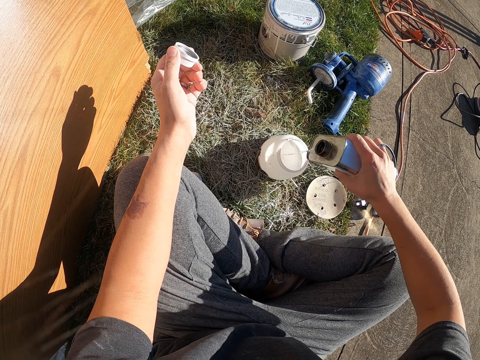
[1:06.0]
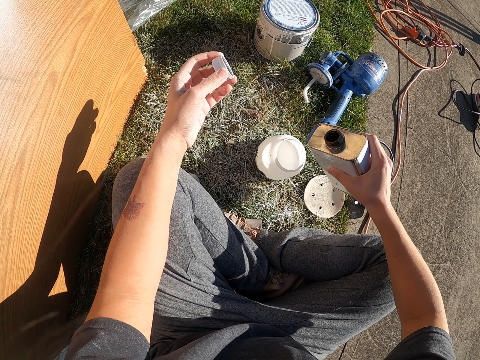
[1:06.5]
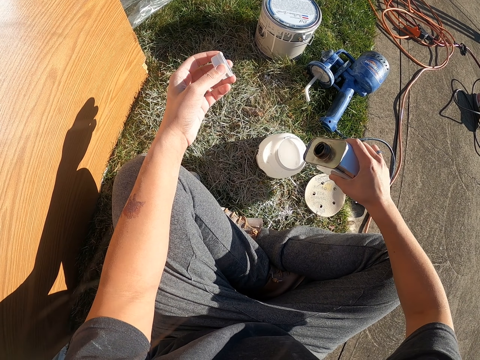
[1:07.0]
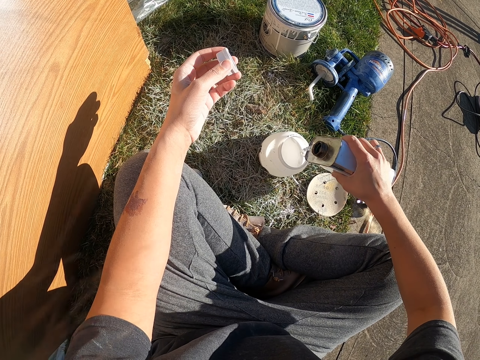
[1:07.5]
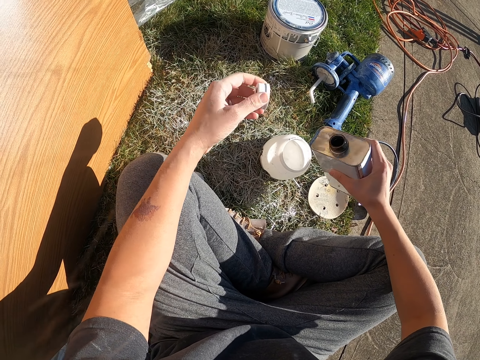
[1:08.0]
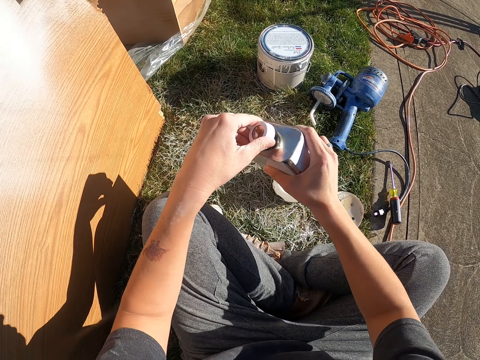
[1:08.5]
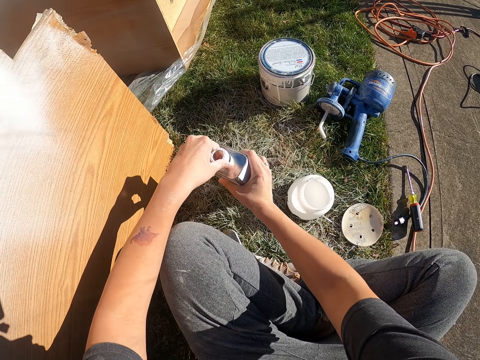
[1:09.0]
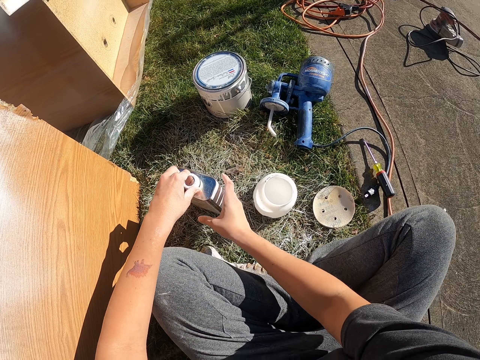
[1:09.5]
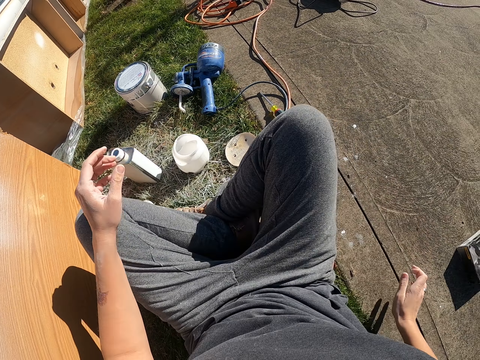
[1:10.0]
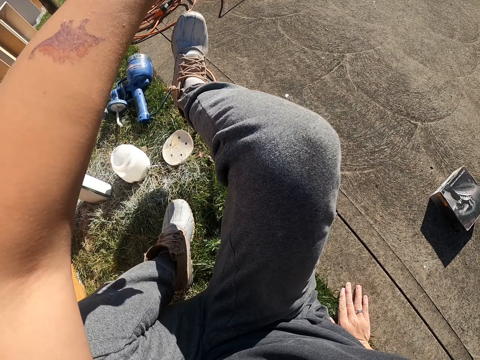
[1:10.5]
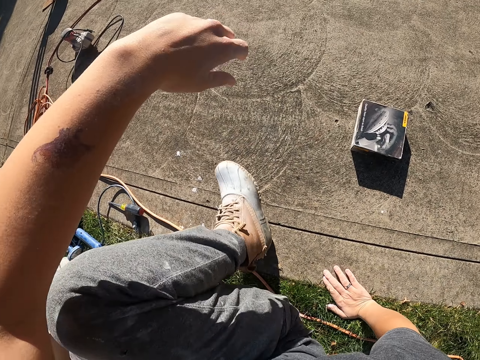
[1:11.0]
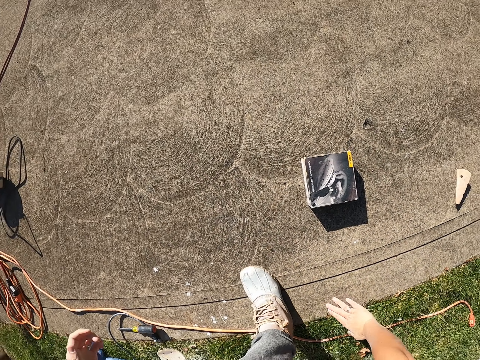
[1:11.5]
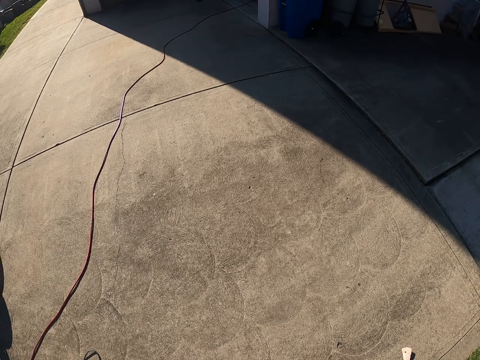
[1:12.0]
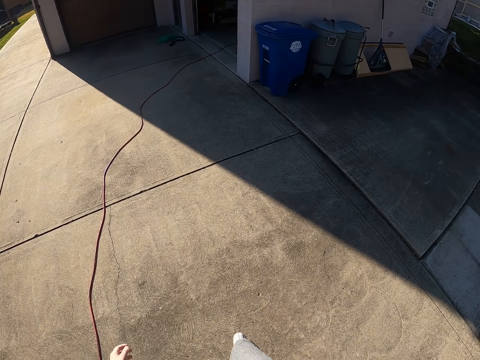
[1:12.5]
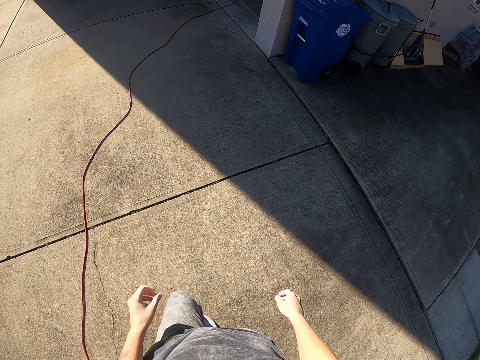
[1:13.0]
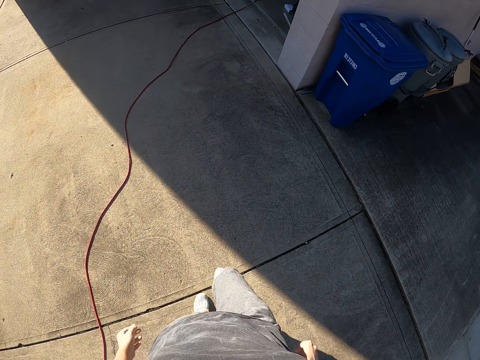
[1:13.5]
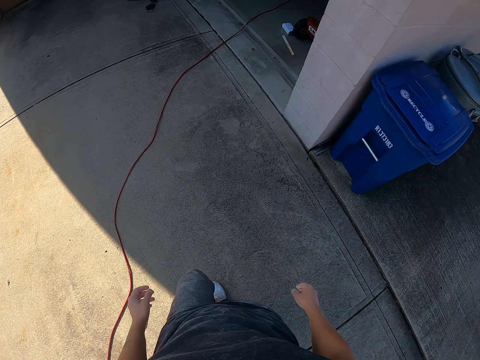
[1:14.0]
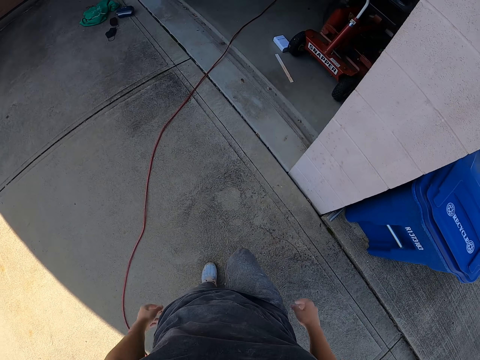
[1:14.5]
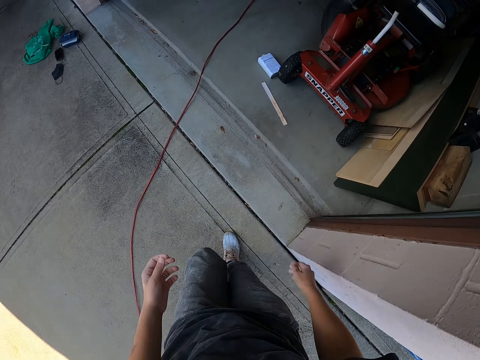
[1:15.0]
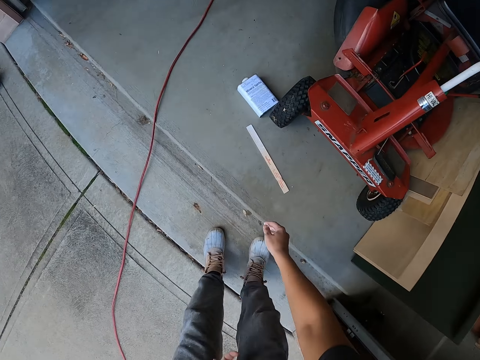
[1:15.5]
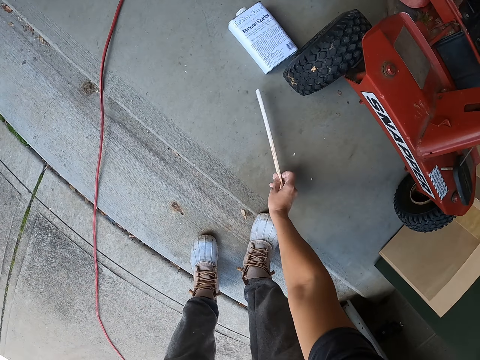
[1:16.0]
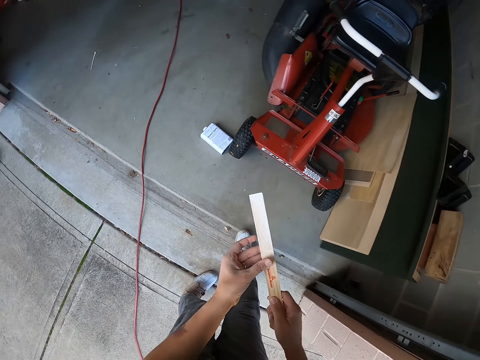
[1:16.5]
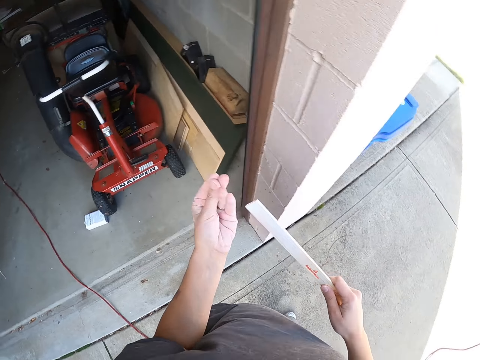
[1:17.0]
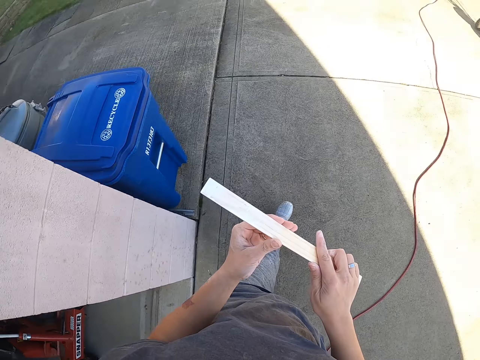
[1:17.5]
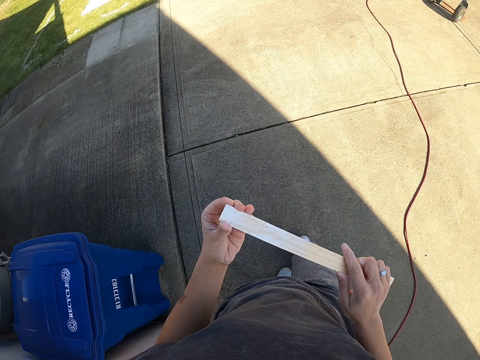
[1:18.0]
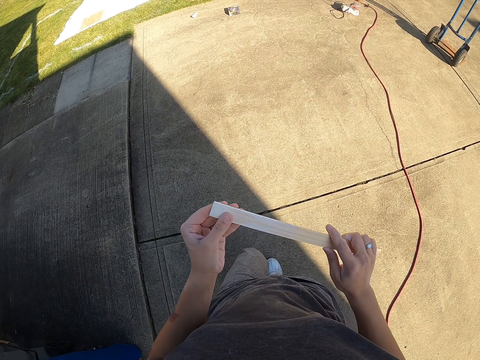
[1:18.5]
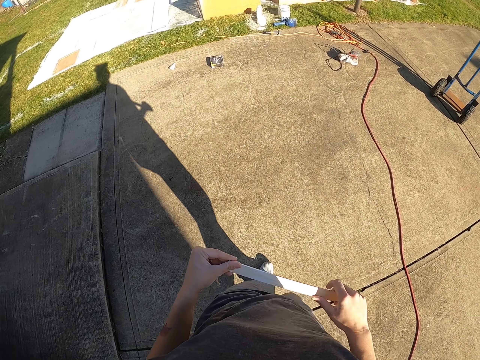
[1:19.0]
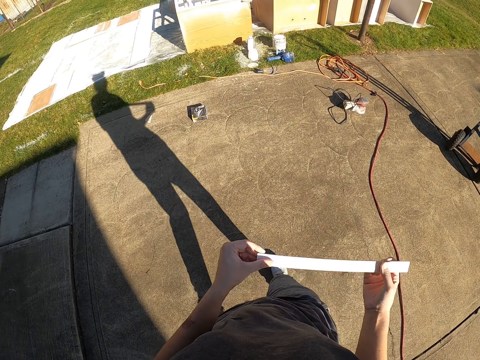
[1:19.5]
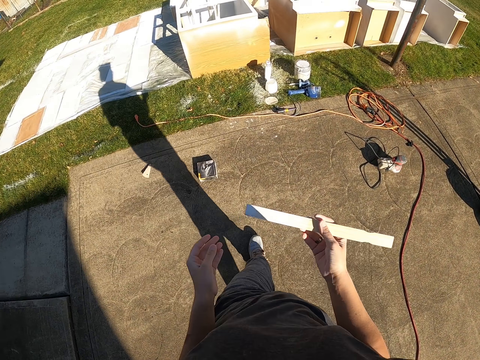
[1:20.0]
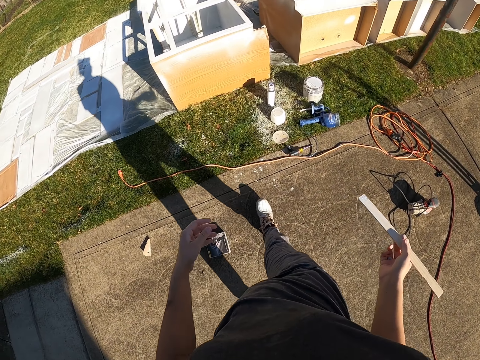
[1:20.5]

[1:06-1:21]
The camera wearer closes the tin. They place the tin on the ground. They stand up. They walk around the compound. They bend down. They pick up a wooden stick. They stand up. They walk around the compound.

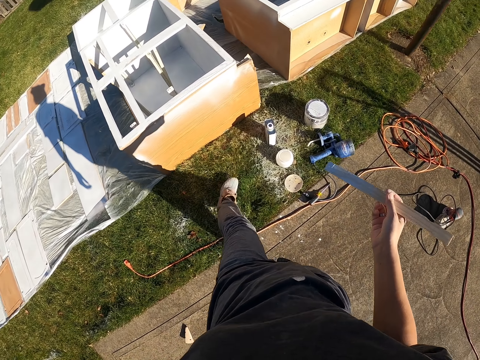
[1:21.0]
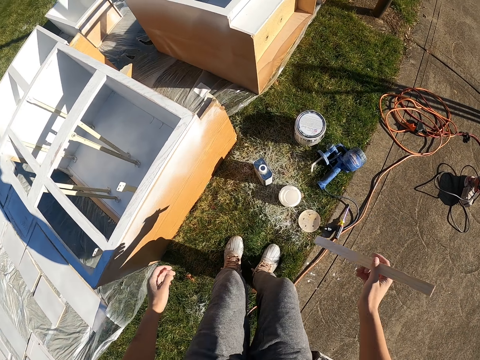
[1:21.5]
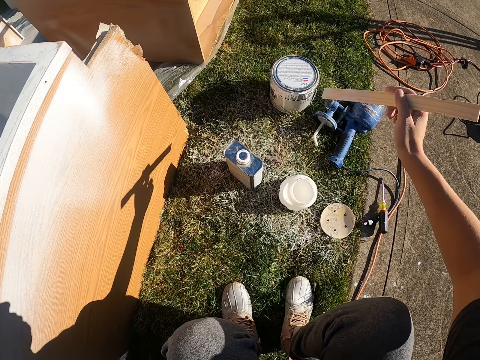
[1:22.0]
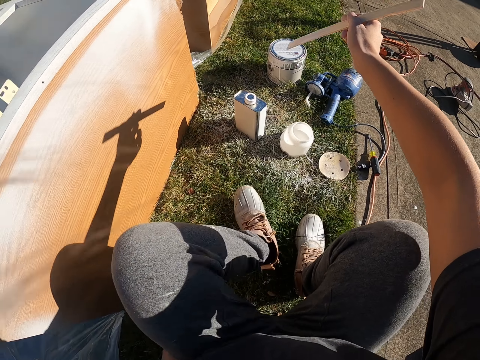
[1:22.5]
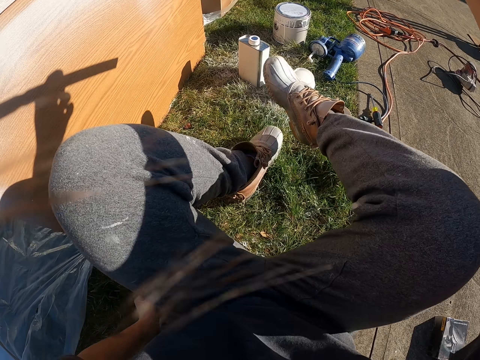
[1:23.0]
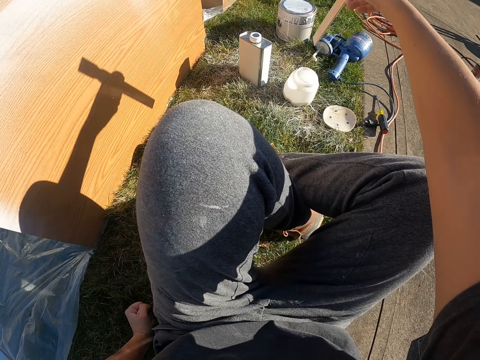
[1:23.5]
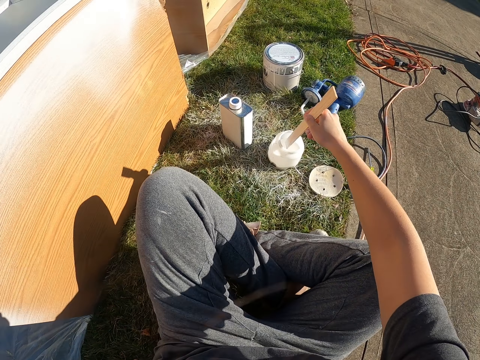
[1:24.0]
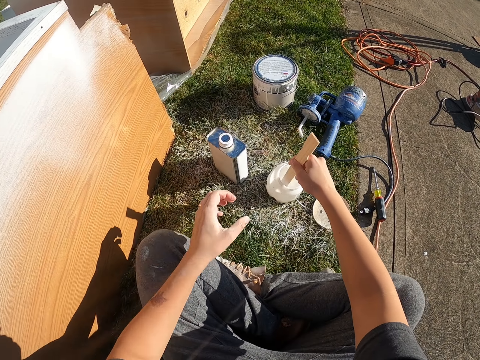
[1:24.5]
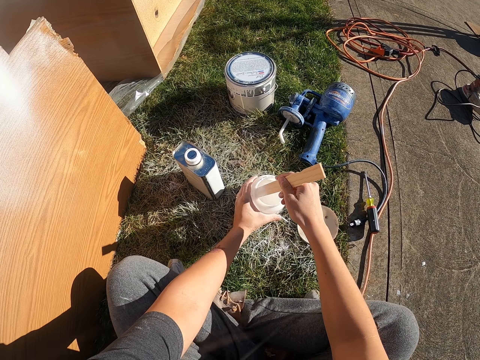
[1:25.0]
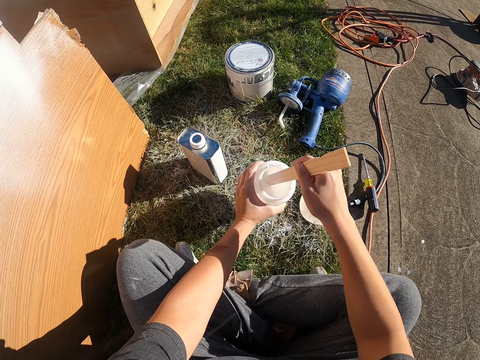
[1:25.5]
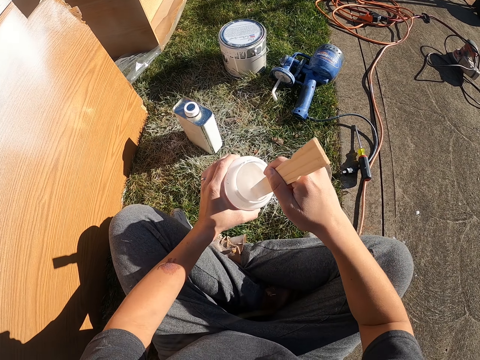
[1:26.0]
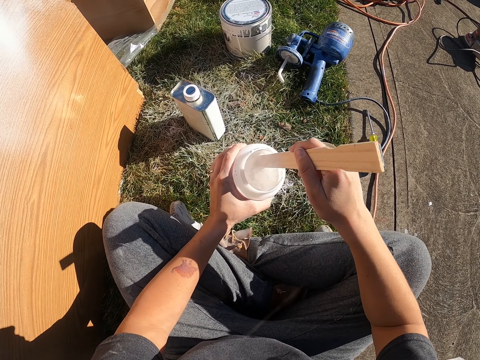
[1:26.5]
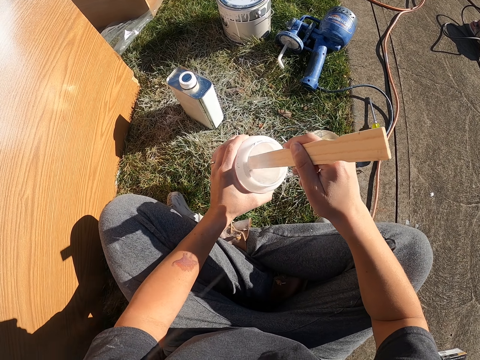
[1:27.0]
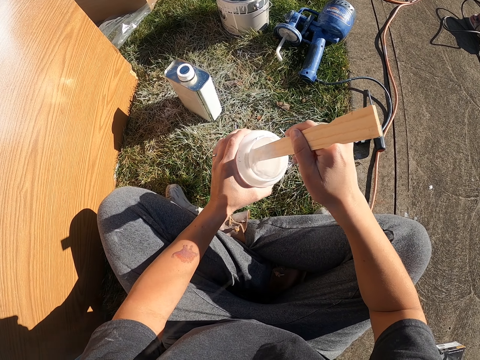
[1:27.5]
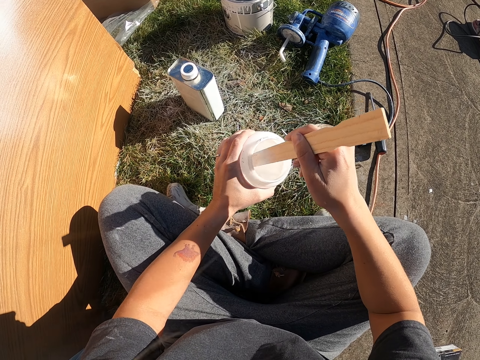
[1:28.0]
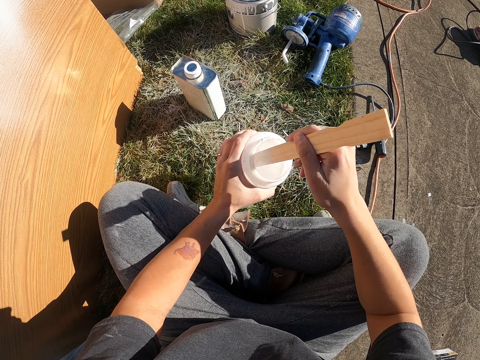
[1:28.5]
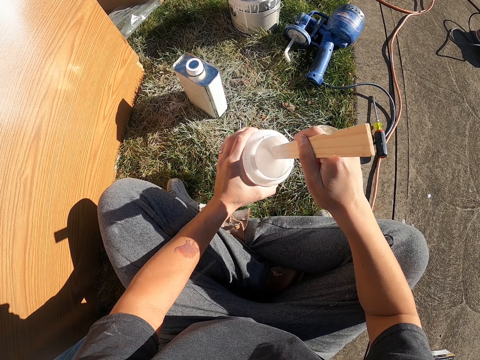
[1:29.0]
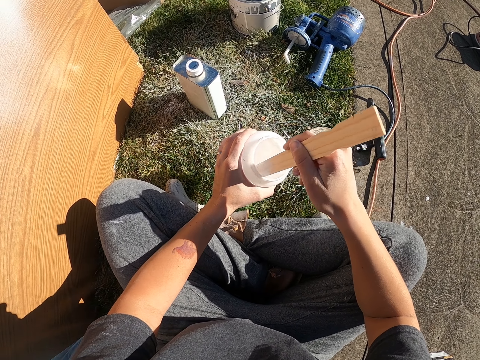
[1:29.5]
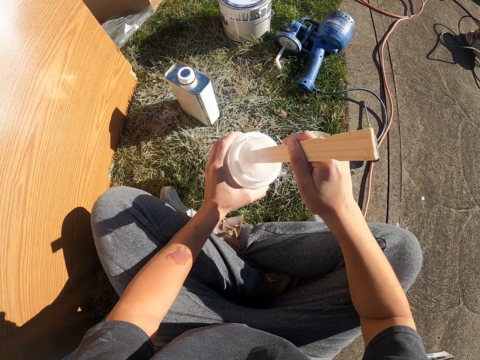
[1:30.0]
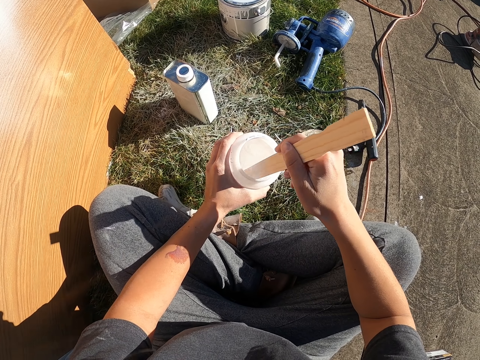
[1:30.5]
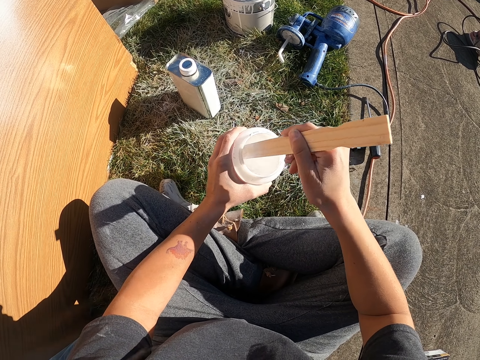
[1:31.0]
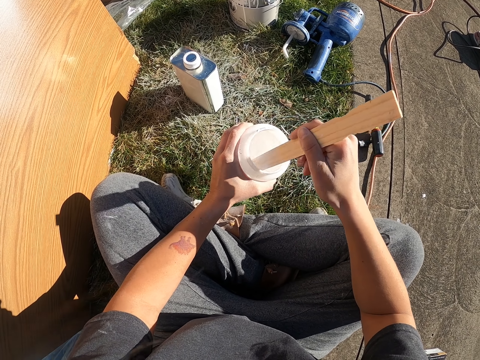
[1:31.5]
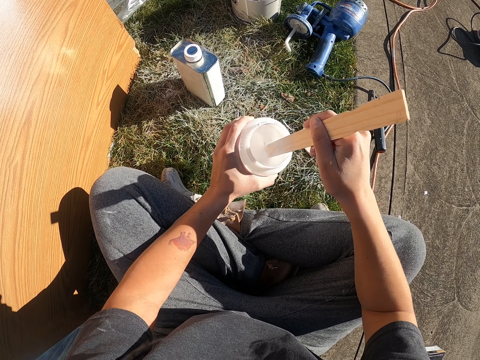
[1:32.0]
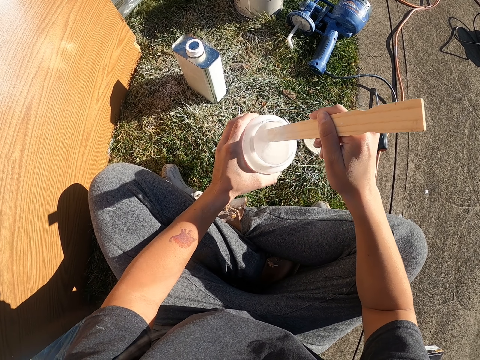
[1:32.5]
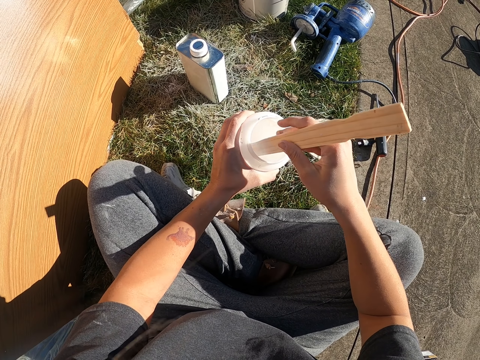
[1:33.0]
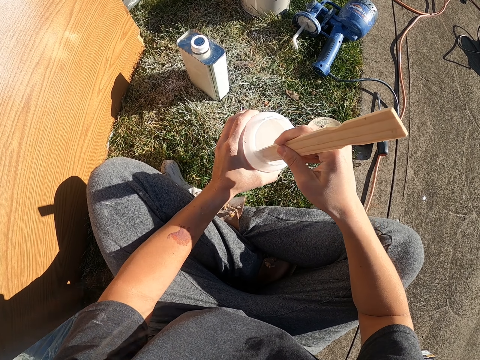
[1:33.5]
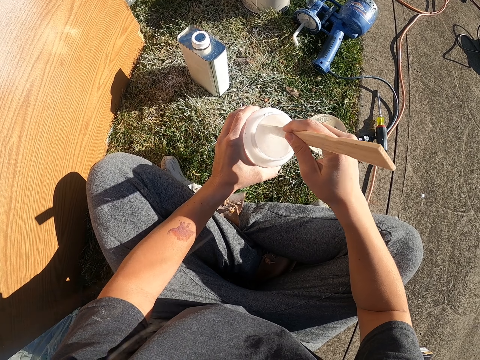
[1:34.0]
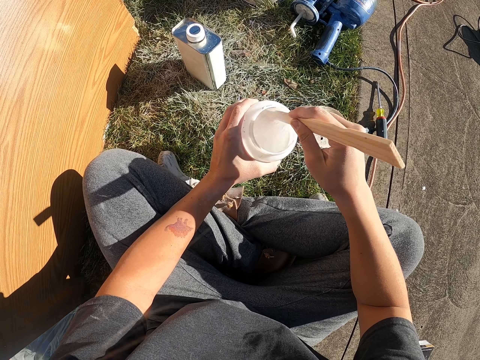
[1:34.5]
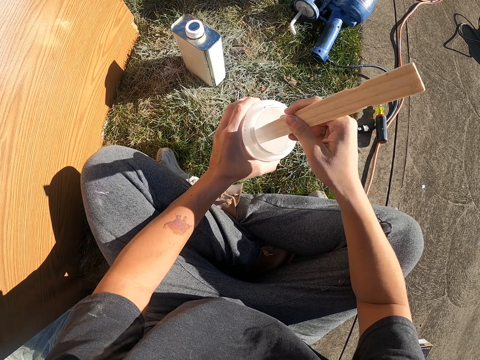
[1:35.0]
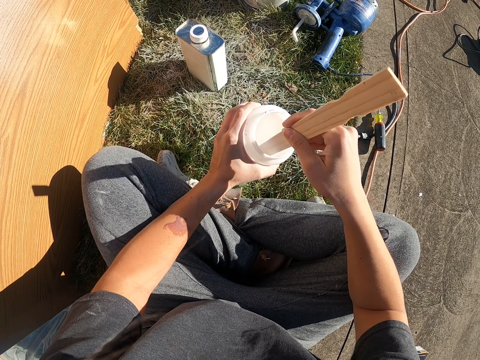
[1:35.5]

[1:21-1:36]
The camera wearer sits down. They cross their legs. They dip the wooden stick in the paint and stir the paint. They pick up a container and stir the paint again.
